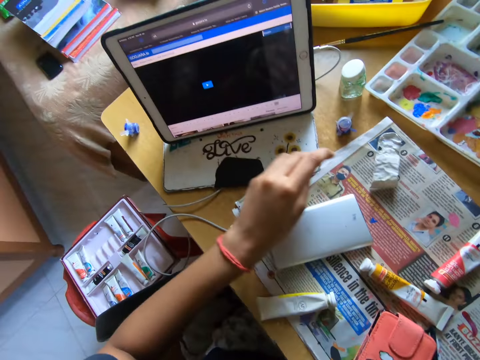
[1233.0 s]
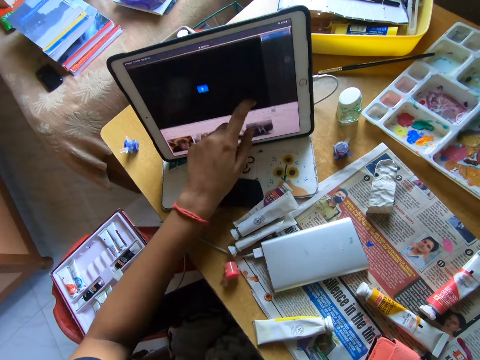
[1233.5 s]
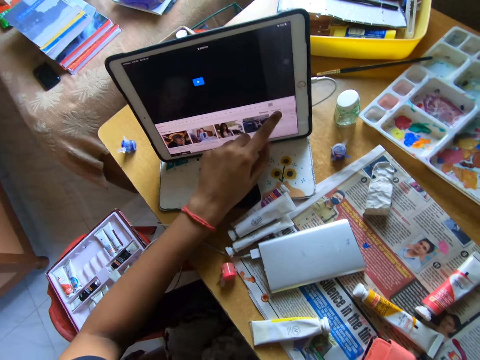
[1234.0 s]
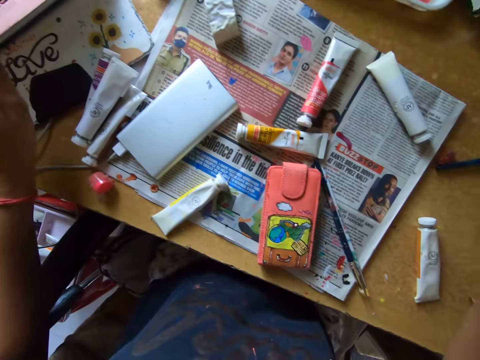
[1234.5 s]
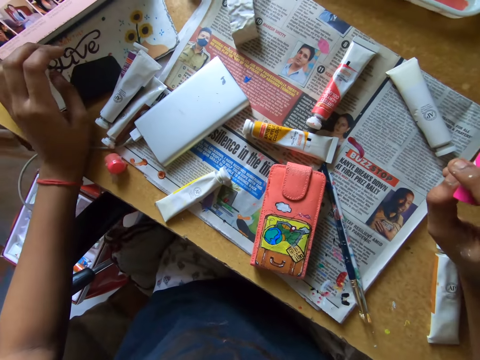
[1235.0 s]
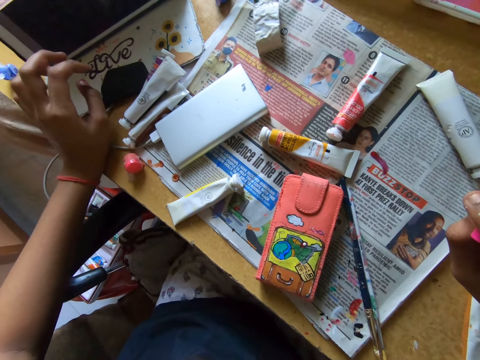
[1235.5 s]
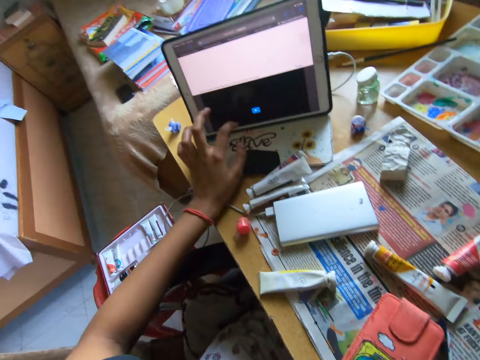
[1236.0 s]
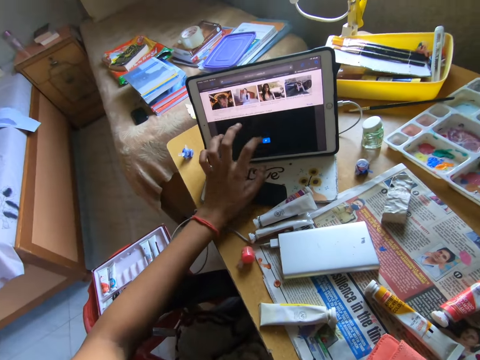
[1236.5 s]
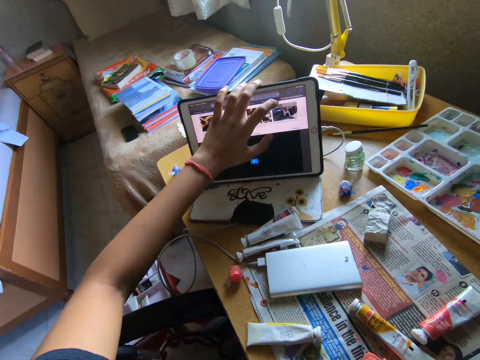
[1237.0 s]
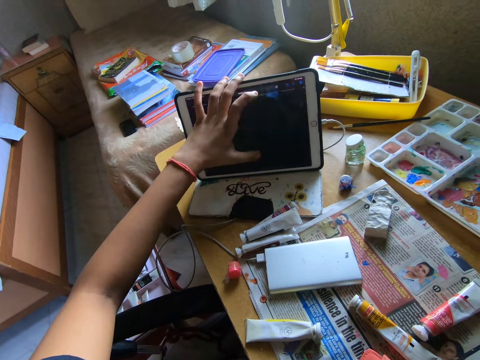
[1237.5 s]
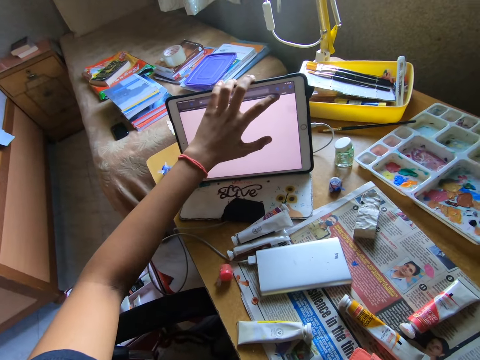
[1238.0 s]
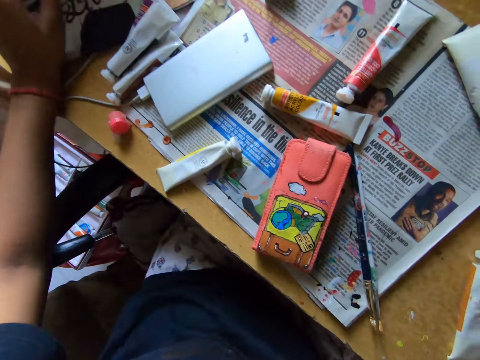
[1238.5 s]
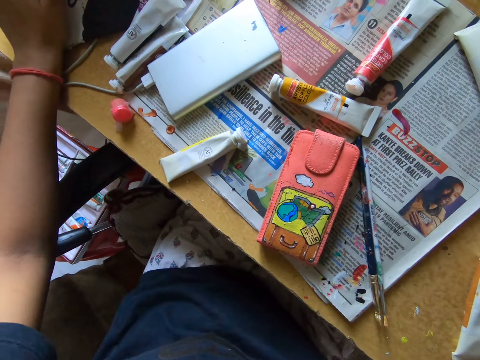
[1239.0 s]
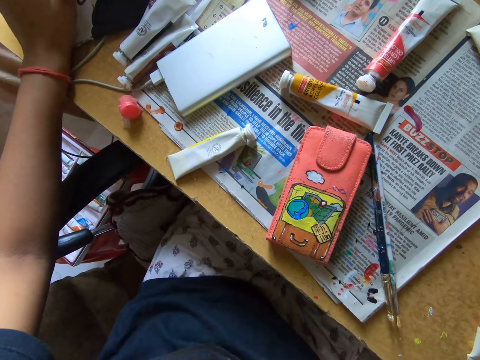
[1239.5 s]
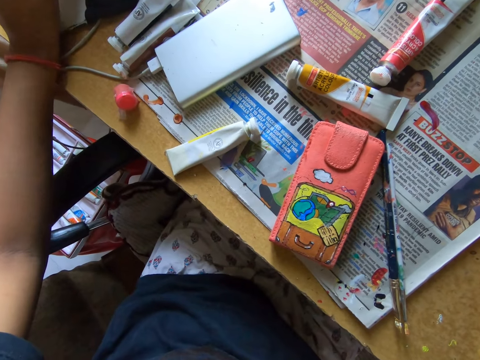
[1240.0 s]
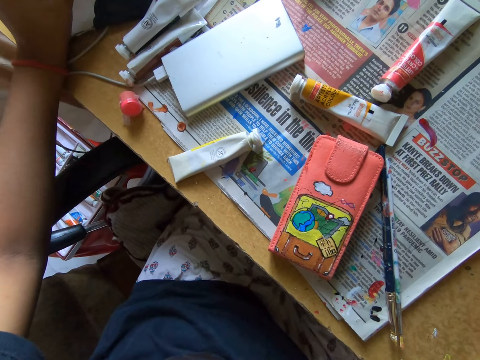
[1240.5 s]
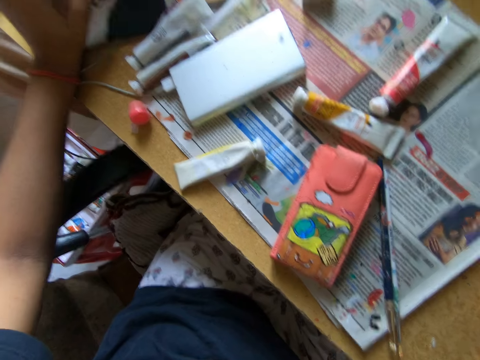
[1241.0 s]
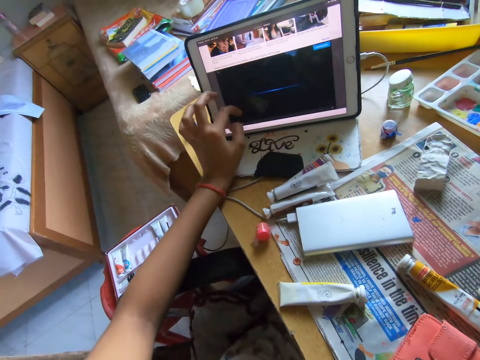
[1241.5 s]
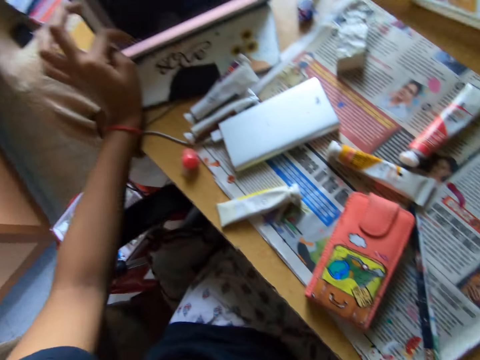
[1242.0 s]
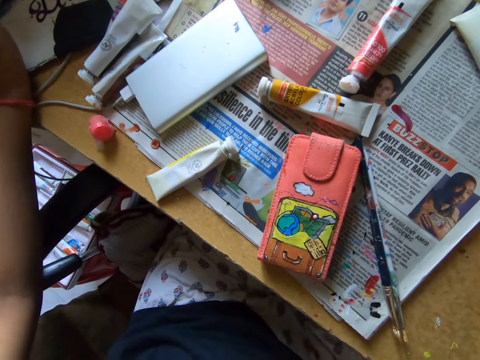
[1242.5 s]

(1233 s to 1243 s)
The camera wearer puts down a paint bottle on a newspaper. They touch the screen of the tablet with a hand. They remove the hand from the tablet. They tap the screen of the tablet.

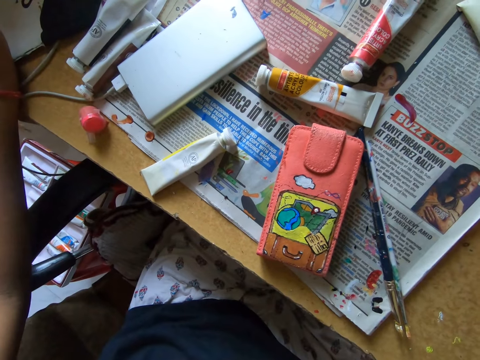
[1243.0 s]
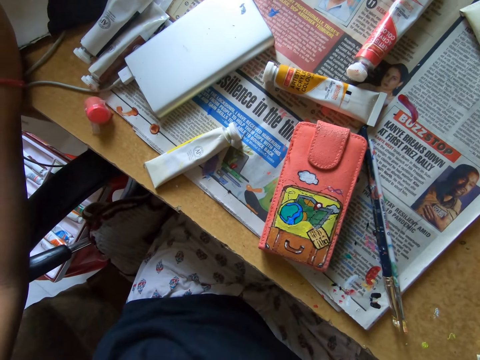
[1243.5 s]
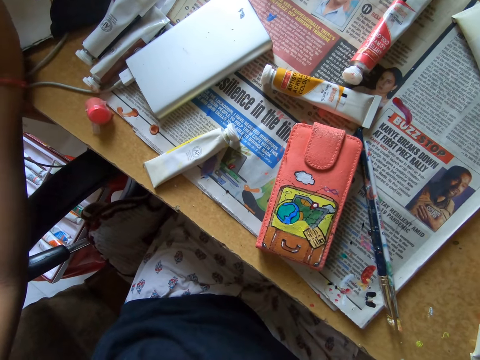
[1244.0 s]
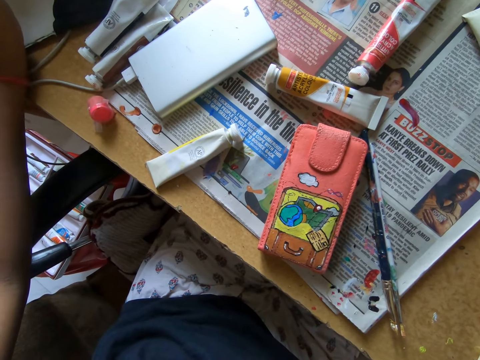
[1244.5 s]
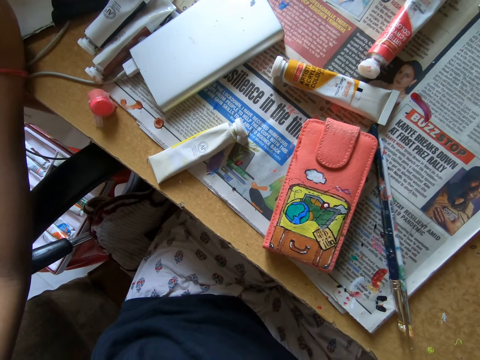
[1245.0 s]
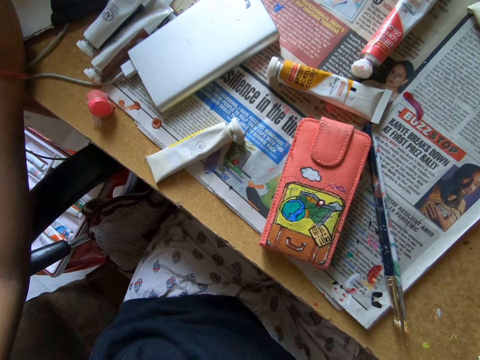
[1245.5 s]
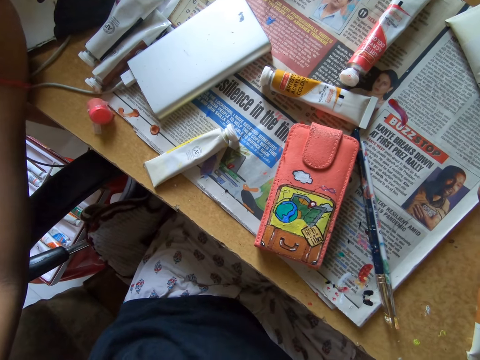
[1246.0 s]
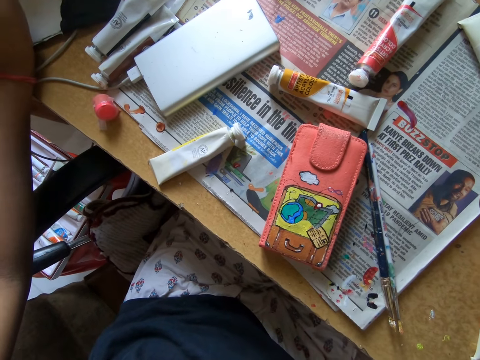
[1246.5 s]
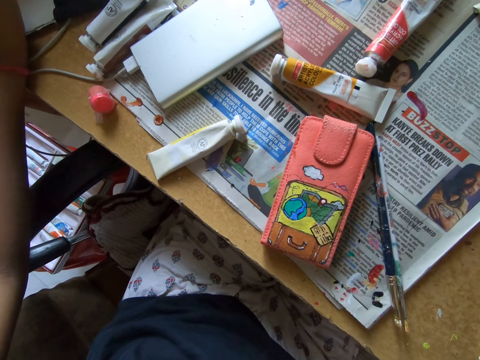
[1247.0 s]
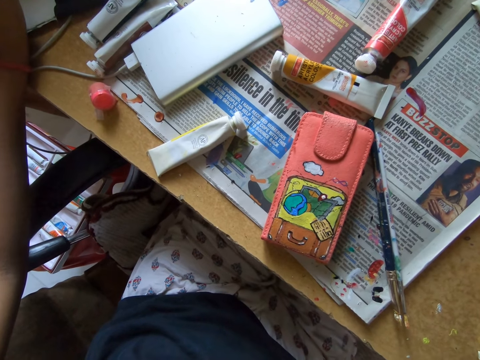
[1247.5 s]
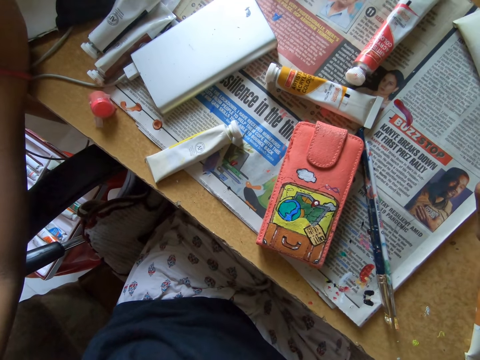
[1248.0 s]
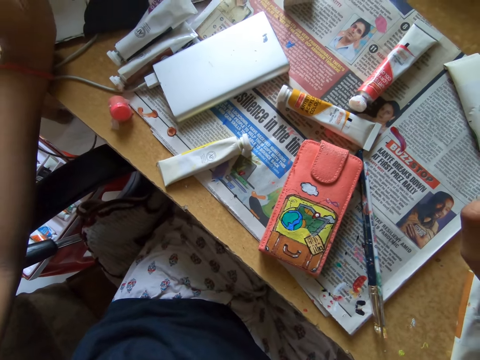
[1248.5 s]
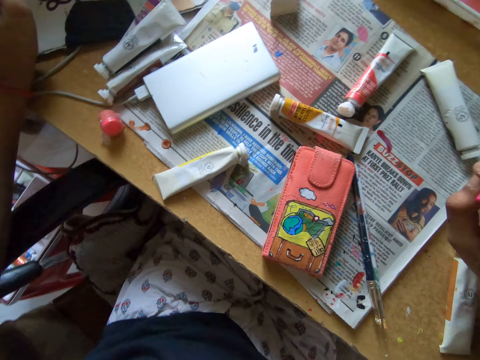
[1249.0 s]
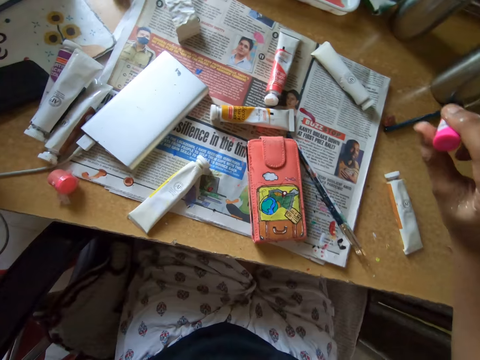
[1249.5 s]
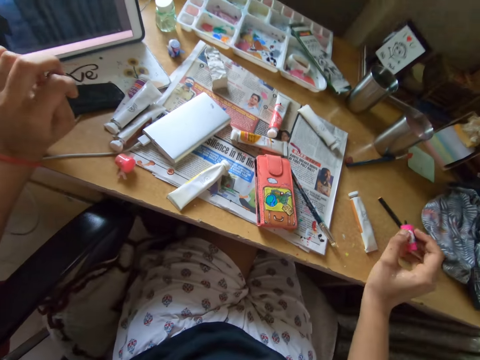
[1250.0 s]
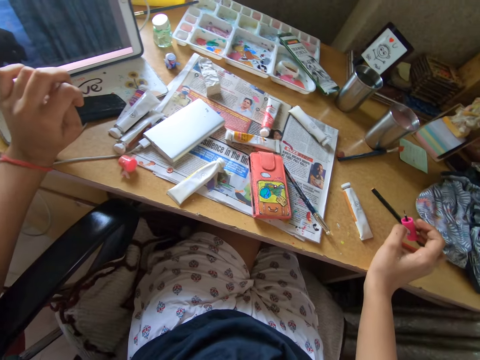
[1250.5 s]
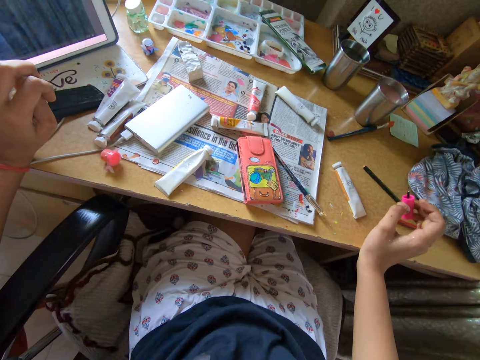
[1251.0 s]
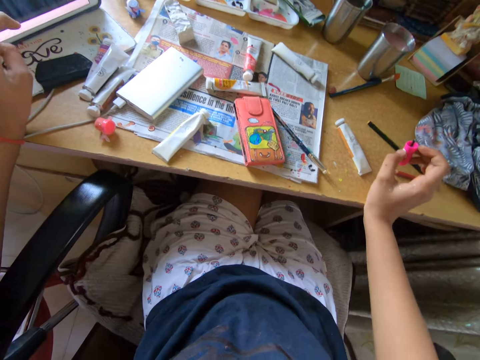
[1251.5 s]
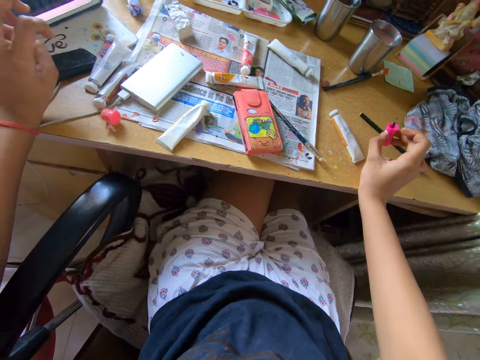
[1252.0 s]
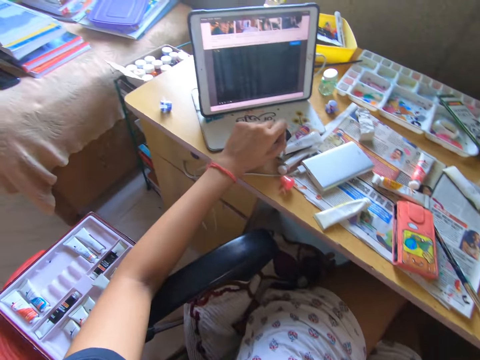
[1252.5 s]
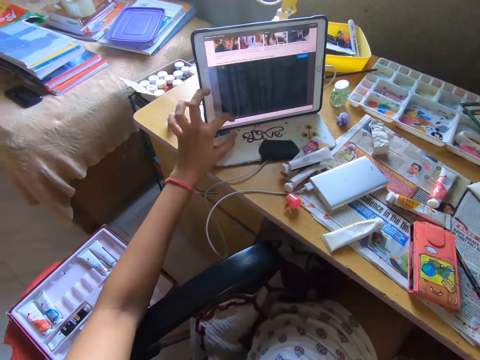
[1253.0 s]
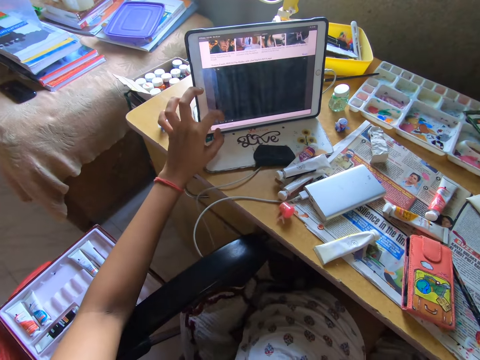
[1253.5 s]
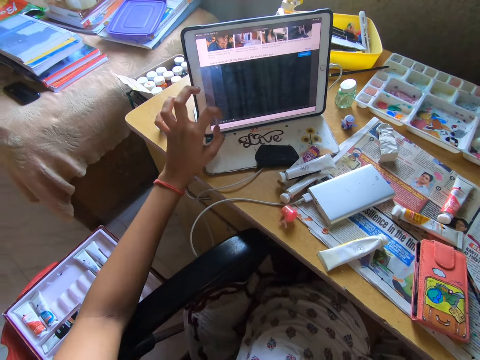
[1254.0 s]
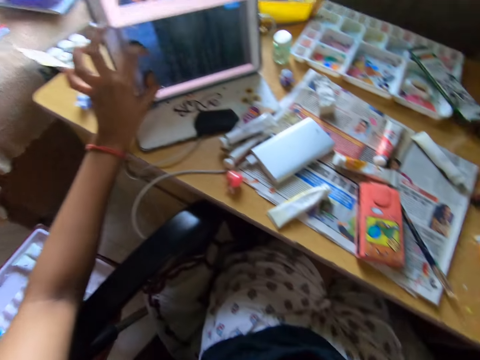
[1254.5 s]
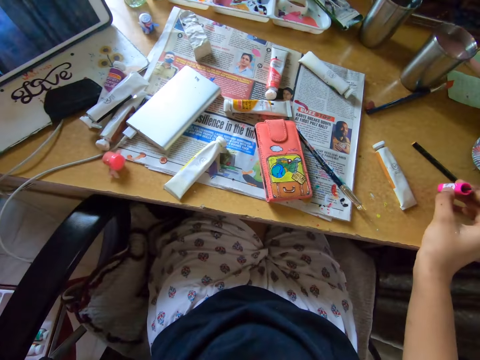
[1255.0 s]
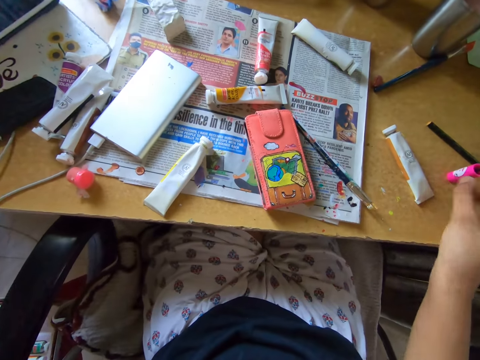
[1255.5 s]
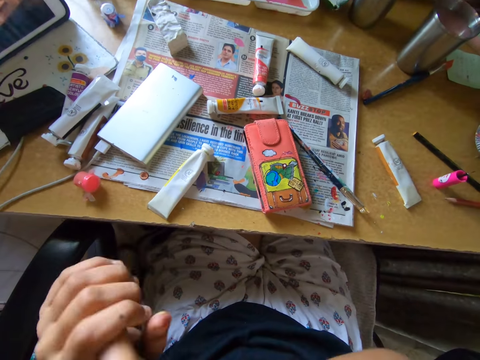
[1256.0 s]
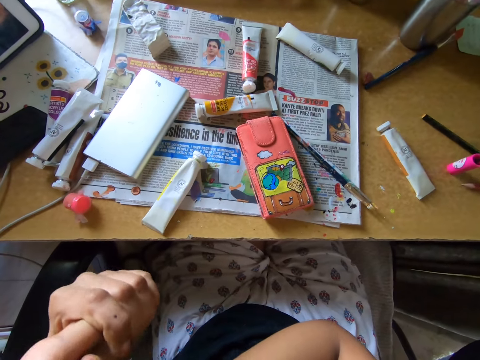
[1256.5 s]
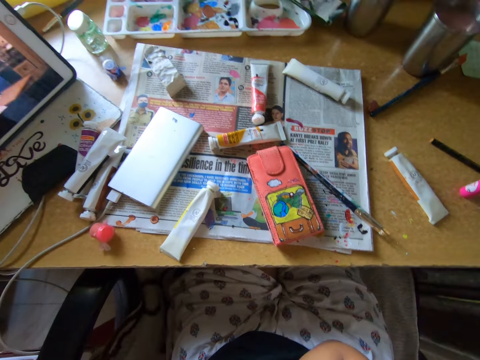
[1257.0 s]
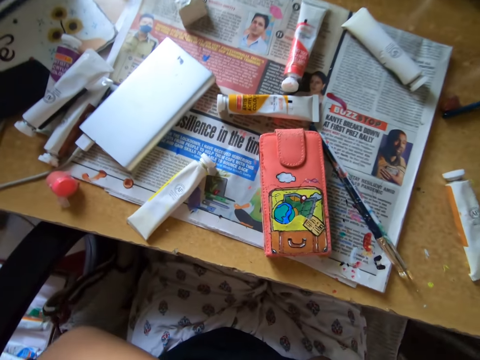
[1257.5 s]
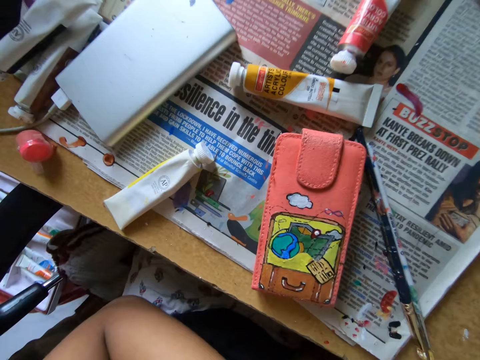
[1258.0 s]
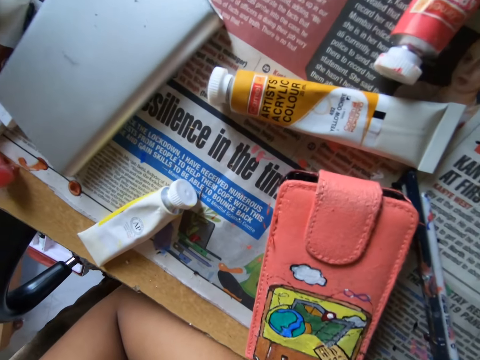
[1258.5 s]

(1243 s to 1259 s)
The camera wearer stares at the wallet. They remove the hand from the tablet. They tap the screen of the tablet with a hand. They tap the screen of the tablet again. They put down a paint brush on a table. They flap the hands. They put hands together.
